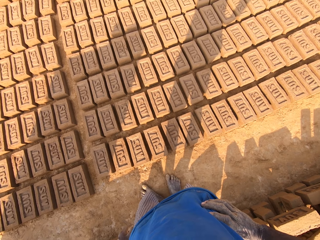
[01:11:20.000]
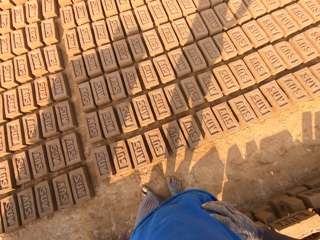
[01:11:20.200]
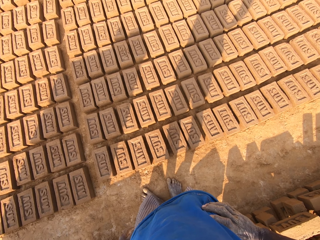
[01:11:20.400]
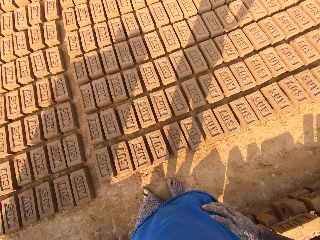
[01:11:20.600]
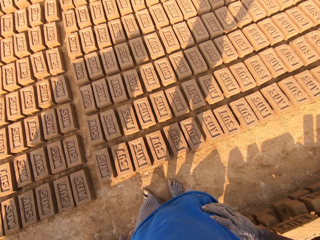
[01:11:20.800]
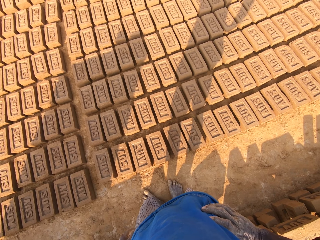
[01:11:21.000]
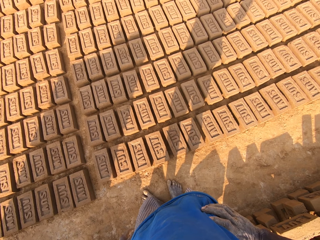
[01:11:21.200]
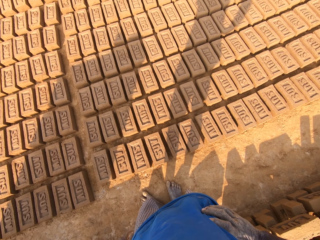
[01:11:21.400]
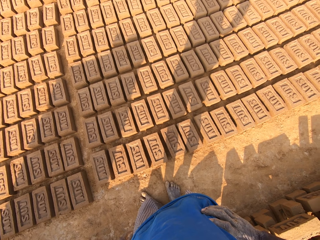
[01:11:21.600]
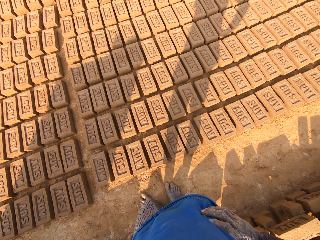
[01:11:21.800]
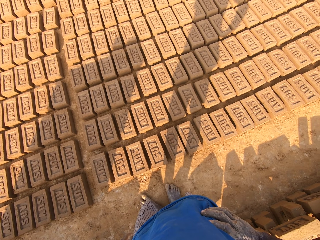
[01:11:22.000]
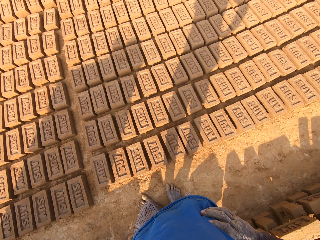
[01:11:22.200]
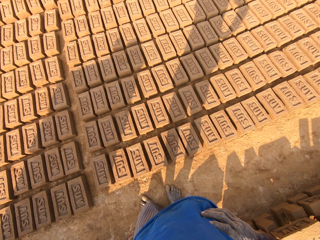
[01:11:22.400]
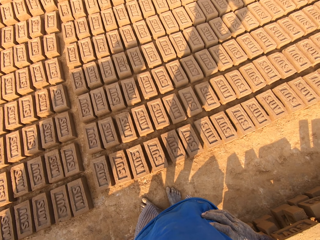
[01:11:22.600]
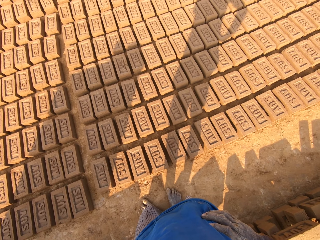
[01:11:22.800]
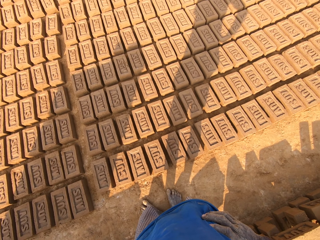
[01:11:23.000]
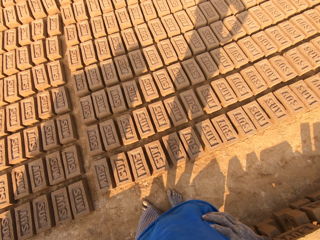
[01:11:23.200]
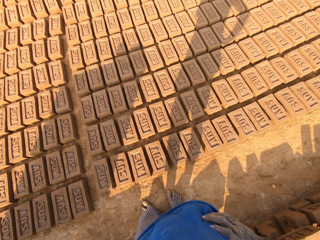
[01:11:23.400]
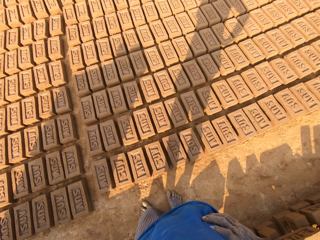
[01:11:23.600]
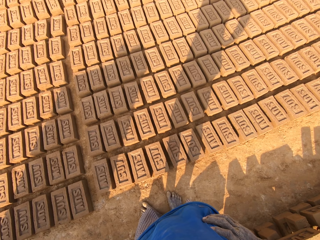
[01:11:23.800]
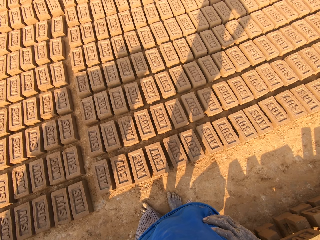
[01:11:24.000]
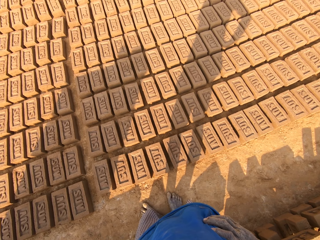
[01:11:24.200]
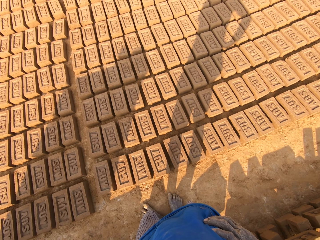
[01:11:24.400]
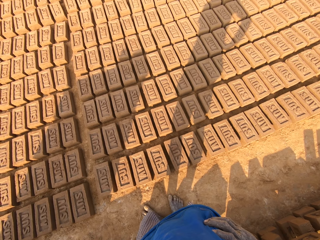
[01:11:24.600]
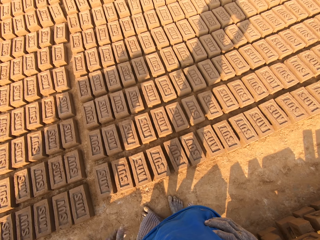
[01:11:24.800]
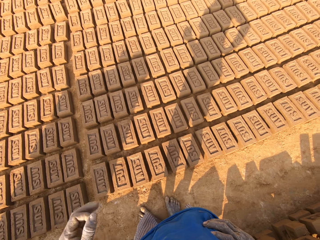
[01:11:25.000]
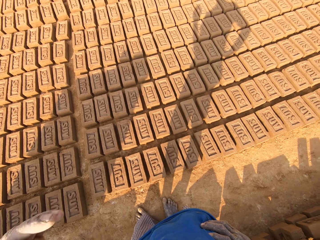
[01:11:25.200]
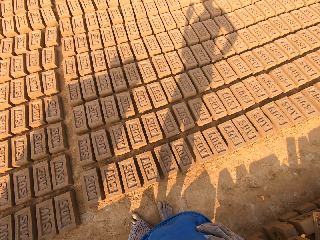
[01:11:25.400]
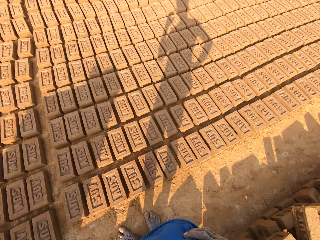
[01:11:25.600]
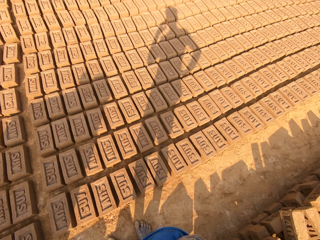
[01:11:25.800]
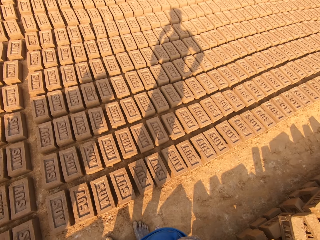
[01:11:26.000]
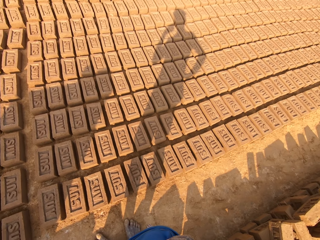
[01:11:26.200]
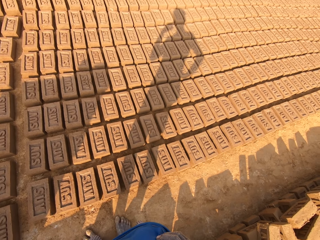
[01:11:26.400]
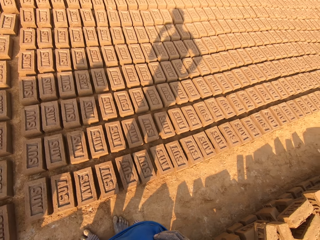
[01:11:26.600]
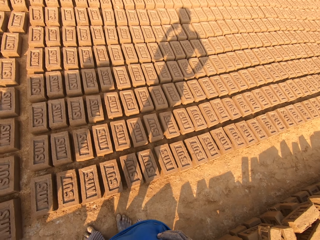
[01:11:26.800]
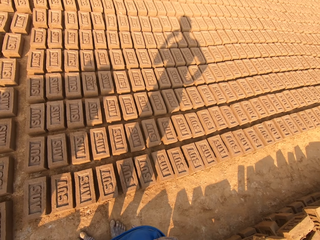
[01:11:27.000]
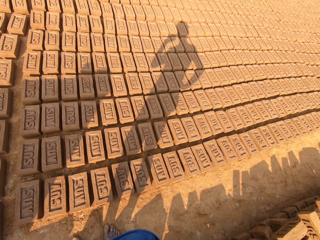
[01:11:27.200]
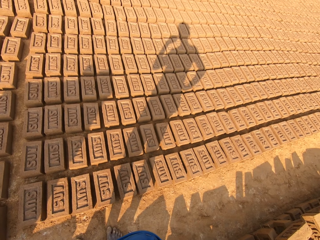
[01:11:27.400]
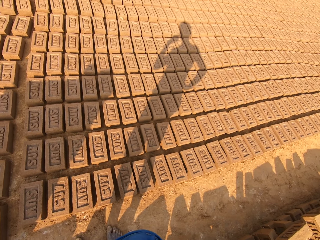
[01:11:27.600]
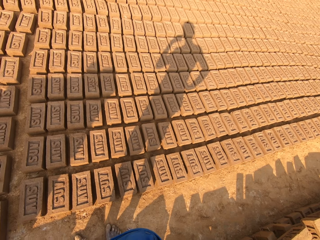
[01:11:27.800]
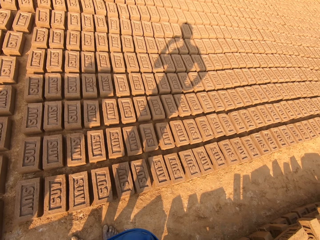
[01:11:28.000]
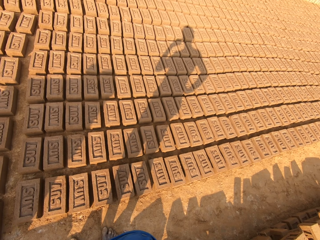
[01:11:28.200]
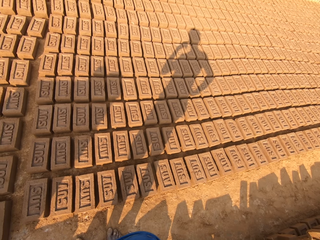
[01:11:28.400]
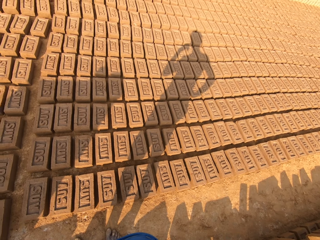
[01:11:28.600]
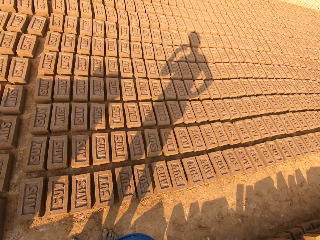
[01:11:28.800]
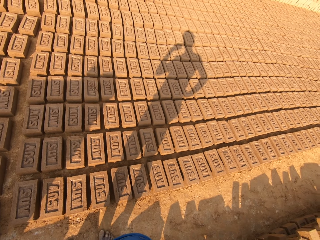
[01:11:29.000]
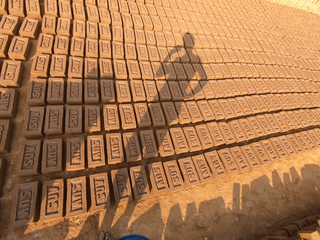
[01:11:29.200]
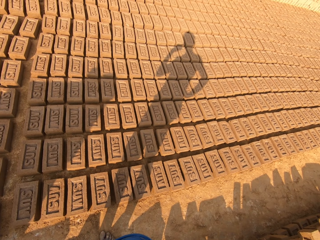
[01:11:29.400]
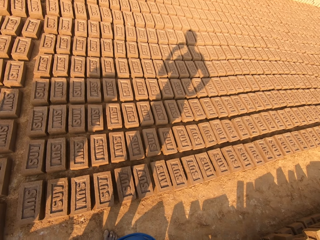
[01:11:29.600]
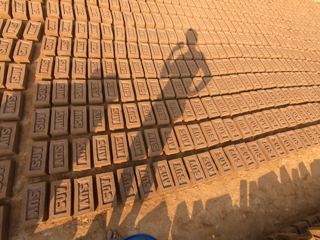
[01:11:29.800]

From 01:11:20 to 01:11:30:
The camera wearer touches his ear with his left hand.

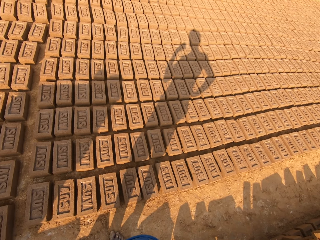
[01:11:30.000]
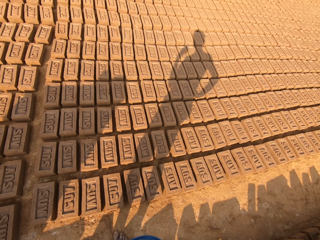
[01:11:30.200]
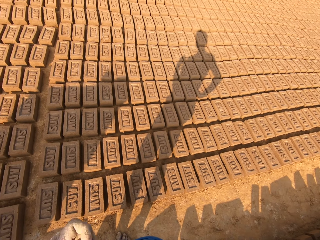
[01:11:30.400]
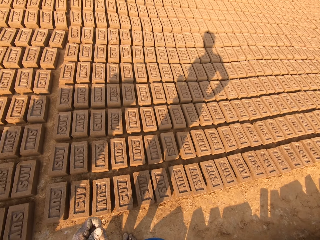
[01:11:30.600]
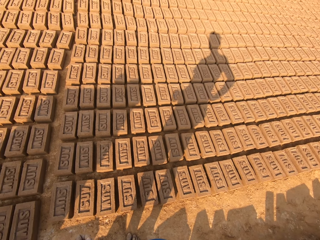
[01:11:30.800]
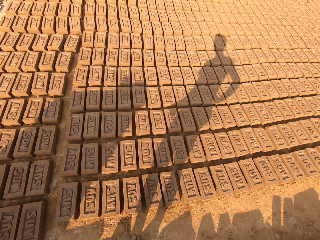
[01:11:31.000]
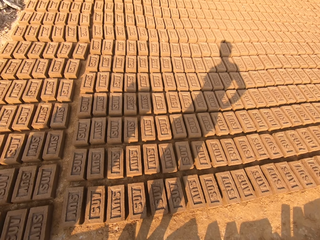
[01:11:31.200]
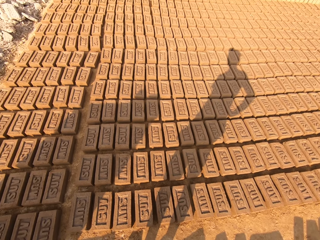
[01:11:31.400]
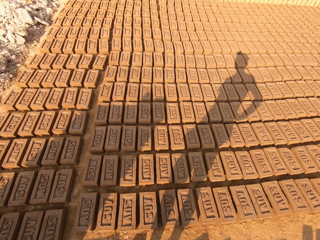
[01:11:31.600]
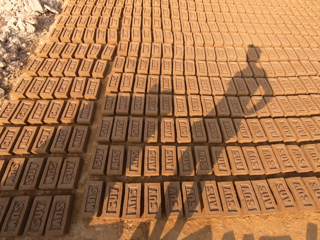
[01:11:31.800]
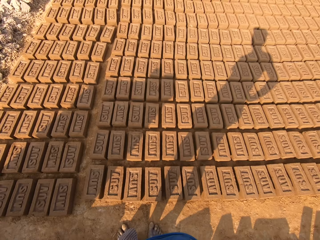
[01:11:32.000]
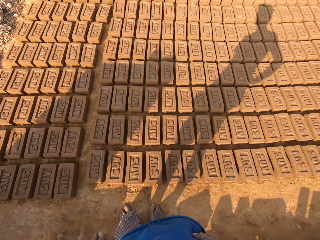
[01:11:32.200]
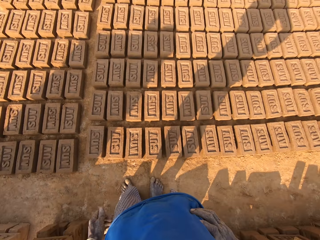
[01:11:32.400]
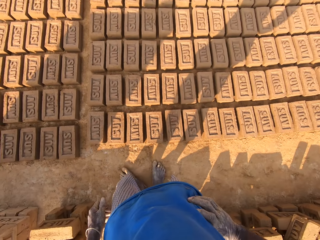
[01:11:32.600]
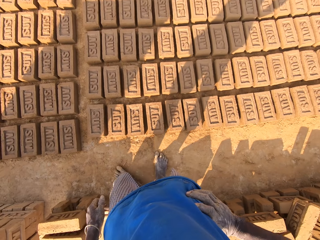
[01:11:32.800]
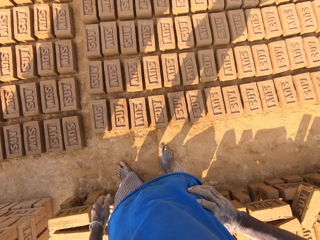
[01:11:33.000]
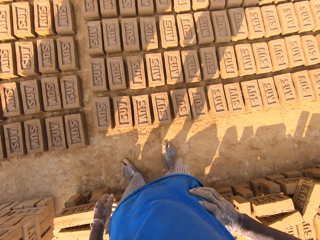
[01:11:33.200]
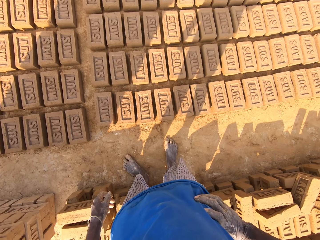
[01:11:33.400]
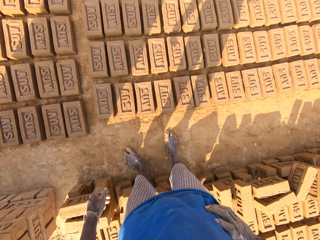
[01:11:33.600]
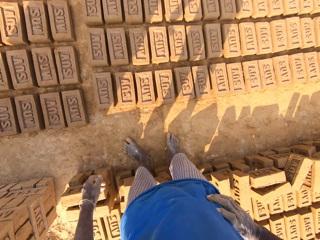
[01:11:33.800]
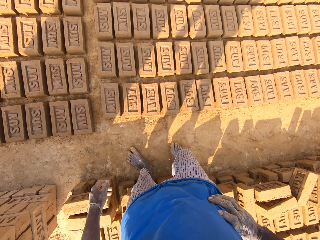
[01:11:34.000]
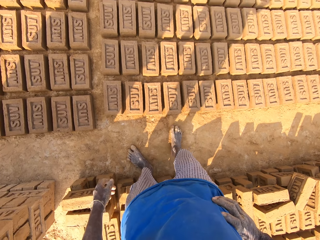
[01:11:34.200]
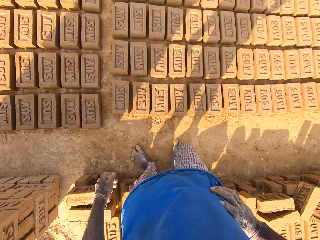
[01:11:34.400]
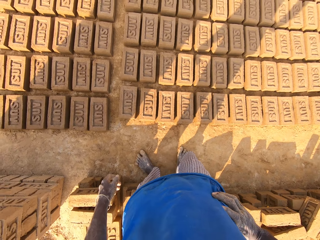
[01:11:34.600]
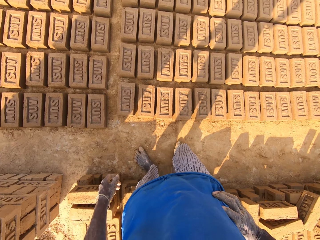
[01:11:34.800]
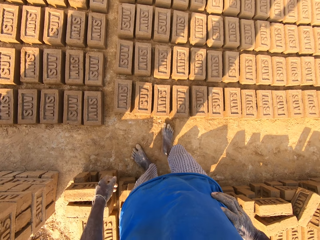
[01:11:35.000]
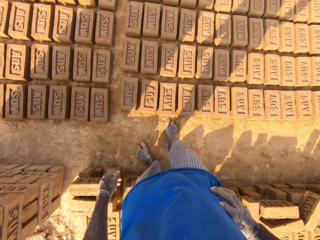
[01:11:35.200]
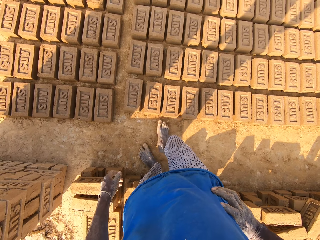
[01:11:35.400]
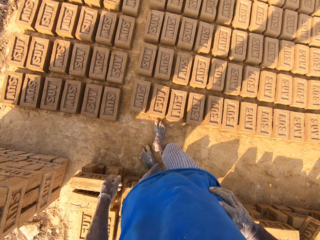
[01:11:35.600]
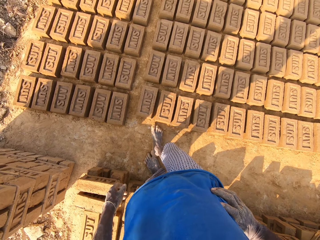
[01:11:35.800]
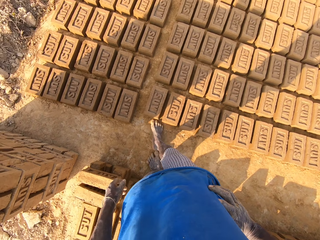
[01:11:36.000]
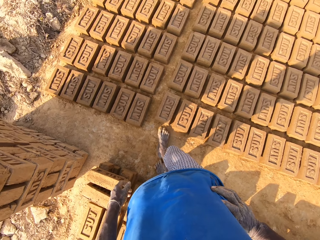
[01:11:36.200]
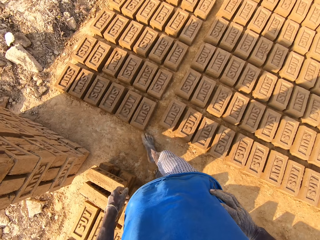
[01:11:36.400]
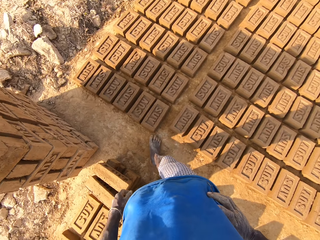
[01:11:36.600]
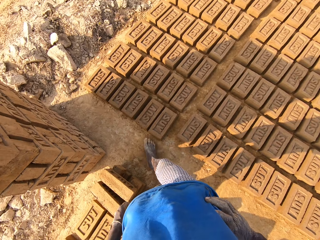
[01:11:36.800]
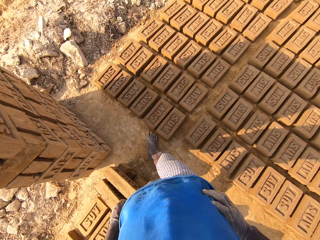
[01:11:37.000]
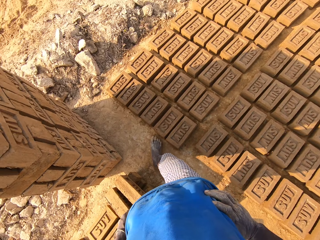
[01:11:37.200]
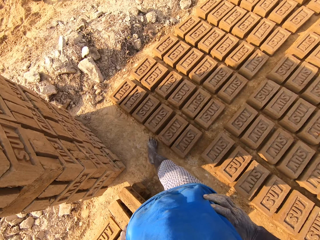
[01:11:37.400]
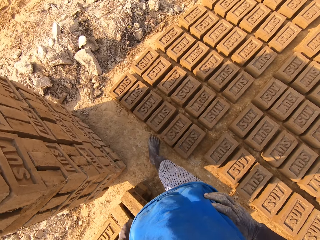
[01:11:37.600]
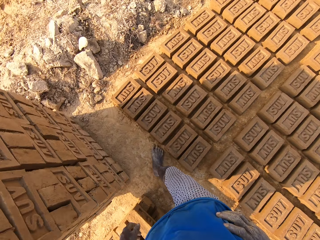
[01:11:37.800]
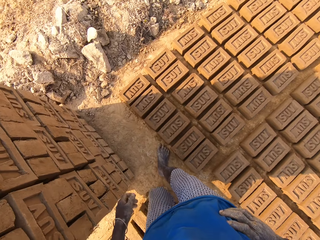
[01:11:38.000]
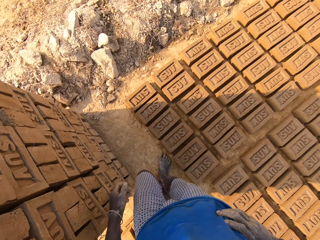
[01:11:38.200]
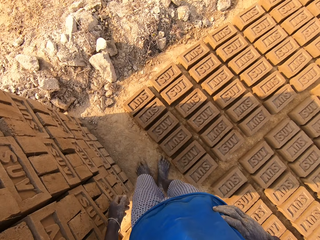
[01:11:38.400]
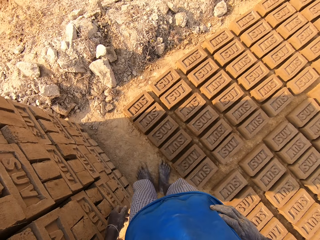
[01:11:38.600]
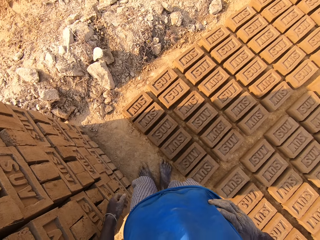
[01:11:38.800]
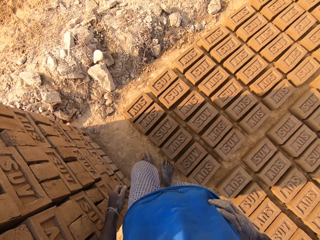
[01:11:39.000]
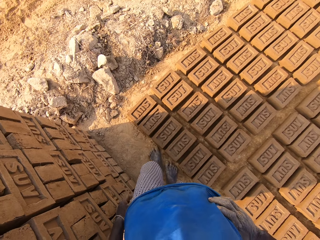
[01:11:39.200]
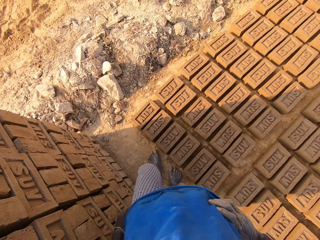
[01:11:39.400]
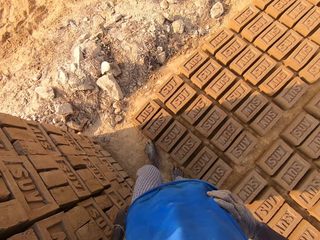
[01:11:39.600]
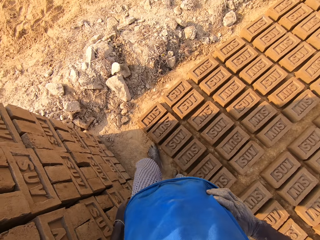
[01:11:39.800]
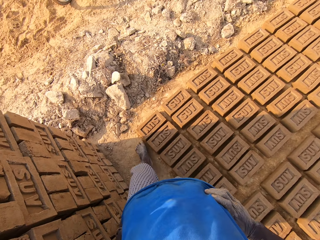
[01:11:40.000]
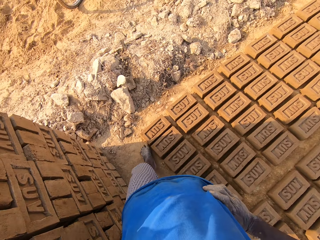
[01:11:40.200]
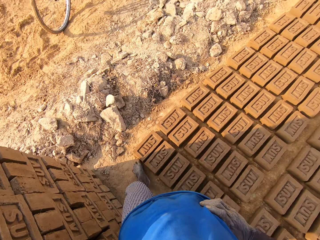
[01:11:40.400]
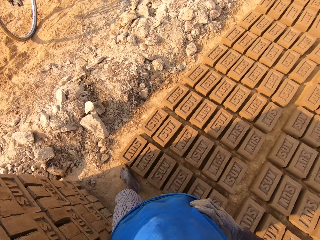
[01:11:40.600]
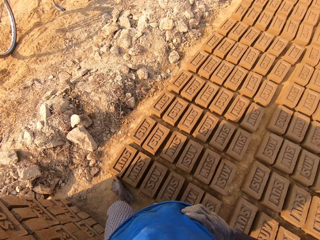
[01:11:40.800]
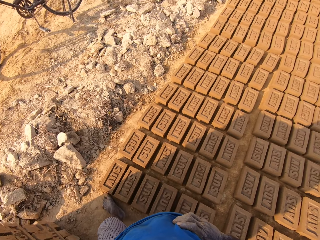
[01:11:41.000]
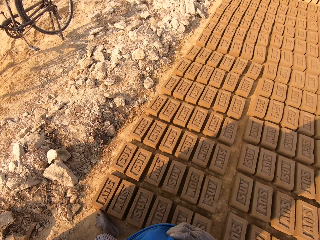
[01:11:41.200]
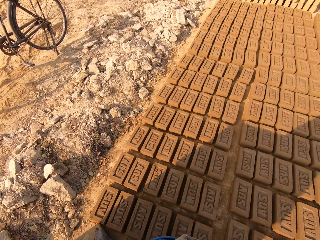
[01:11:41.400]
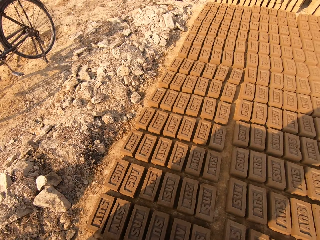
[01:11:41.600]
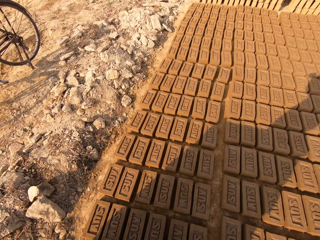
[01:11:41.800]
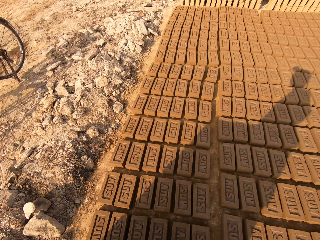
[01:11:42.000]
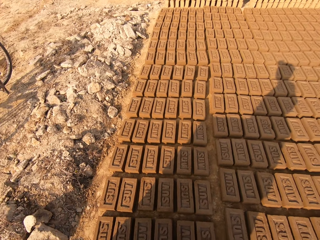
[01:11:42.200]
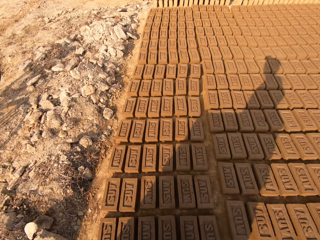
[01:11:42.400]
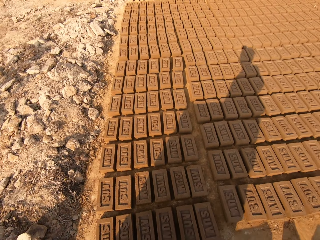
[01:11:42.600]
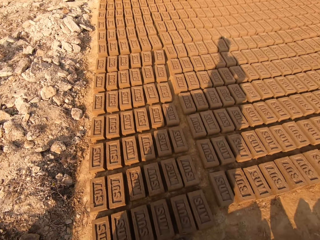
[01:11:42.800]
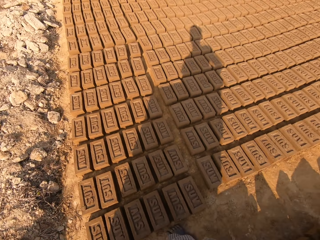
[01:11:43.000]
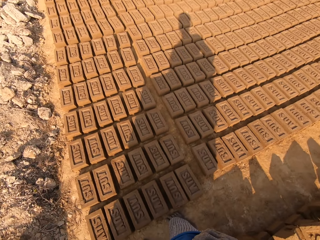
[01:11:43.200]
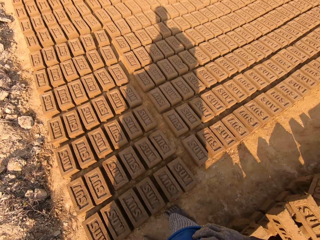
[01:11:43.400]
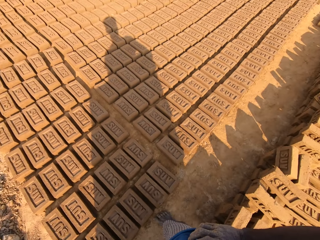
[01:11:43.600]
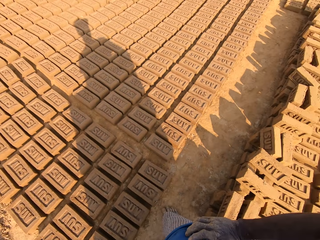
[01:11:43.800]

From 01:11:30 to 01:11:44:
The camera wearer lowers his left hand. He wipes his leg on the ground. He walks around the brick construction area. He measures molded bricks with his legs.
